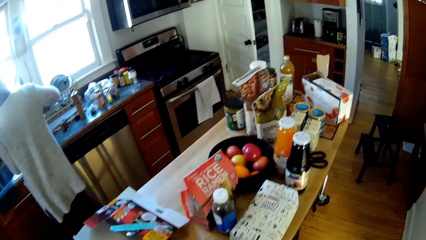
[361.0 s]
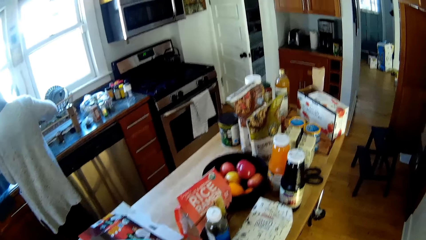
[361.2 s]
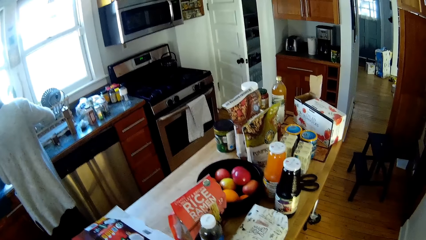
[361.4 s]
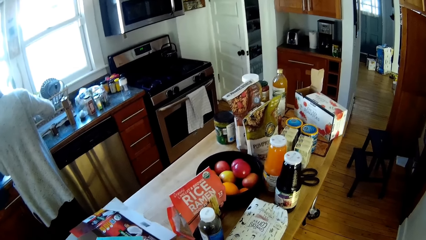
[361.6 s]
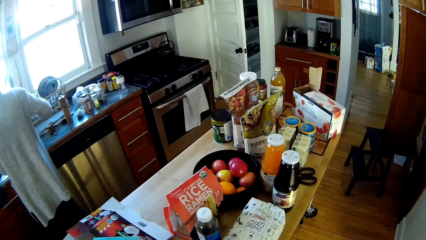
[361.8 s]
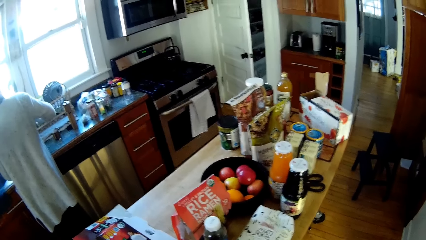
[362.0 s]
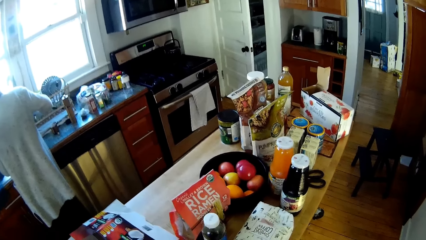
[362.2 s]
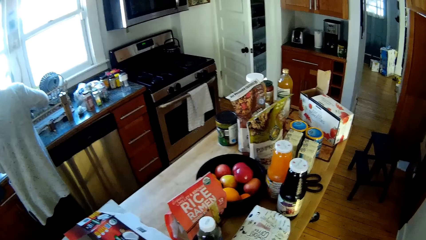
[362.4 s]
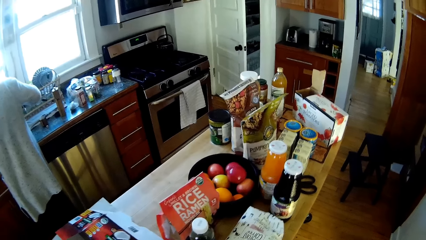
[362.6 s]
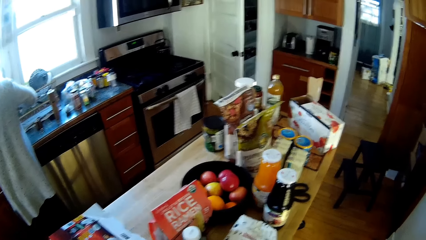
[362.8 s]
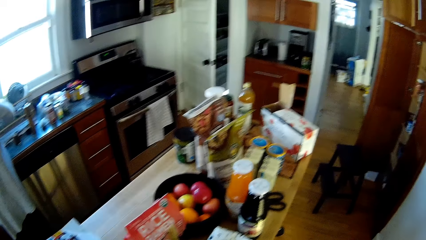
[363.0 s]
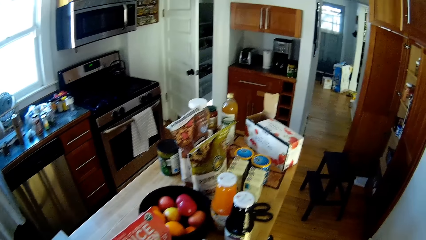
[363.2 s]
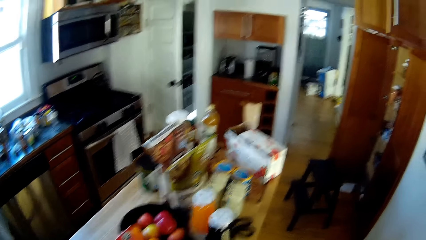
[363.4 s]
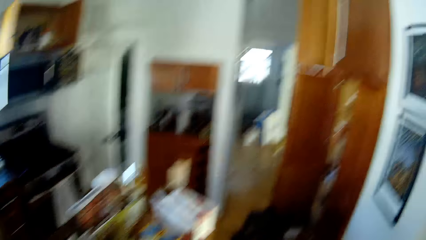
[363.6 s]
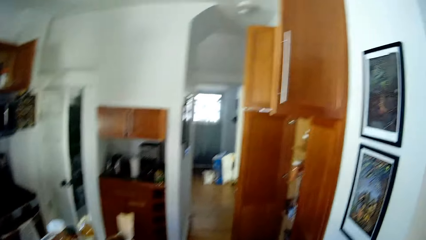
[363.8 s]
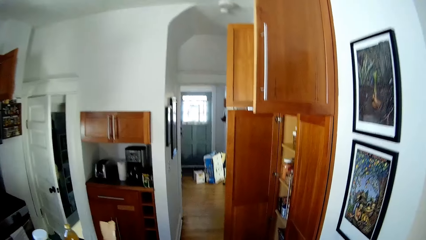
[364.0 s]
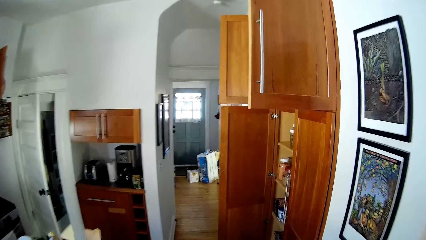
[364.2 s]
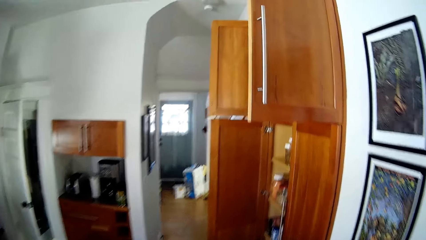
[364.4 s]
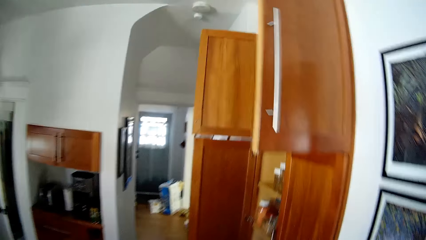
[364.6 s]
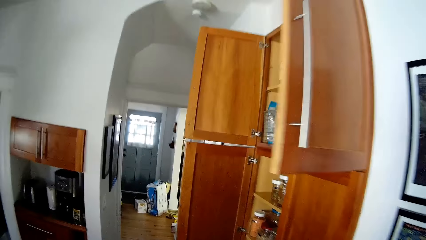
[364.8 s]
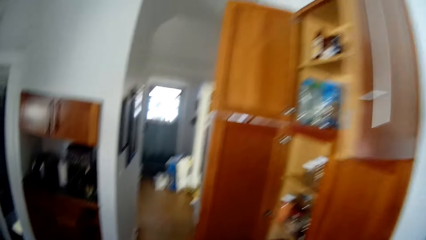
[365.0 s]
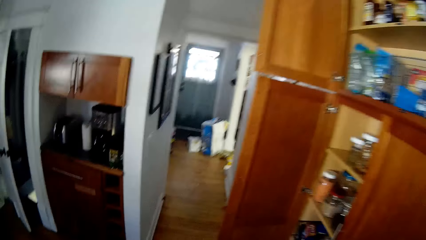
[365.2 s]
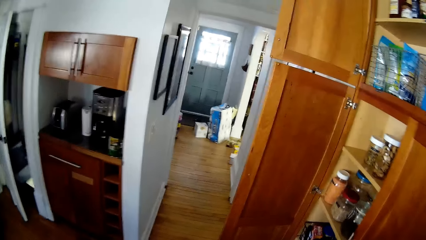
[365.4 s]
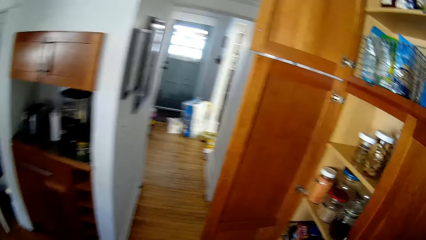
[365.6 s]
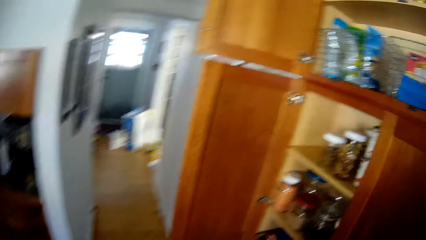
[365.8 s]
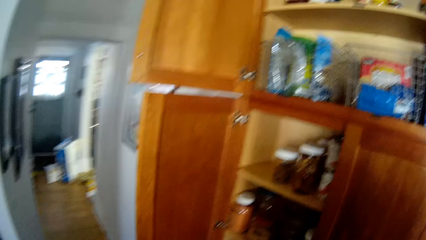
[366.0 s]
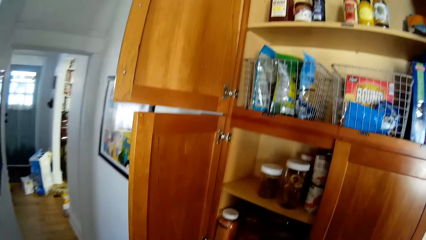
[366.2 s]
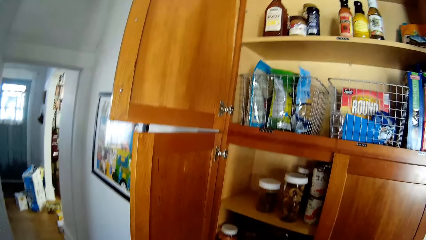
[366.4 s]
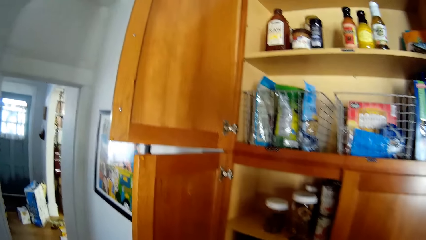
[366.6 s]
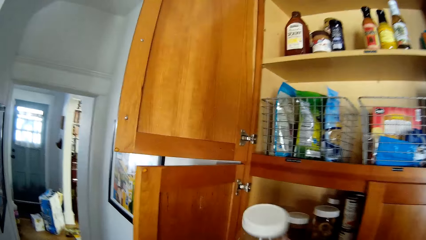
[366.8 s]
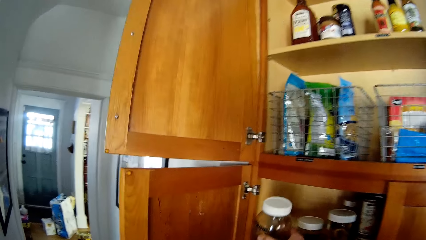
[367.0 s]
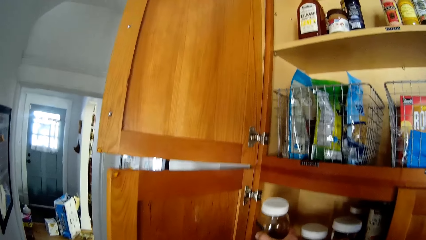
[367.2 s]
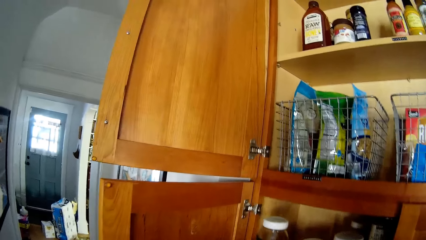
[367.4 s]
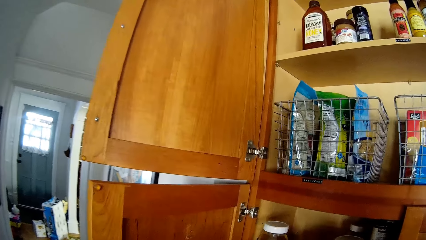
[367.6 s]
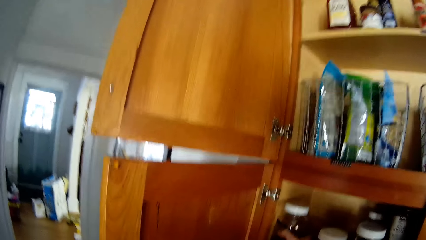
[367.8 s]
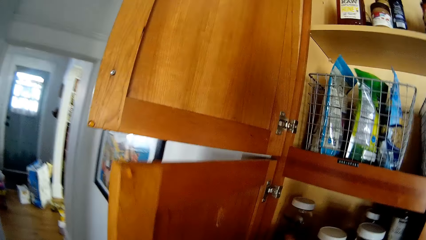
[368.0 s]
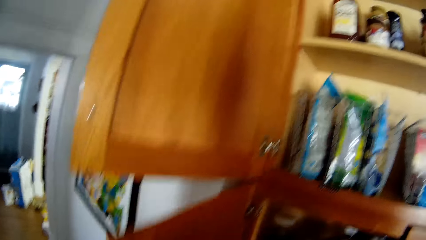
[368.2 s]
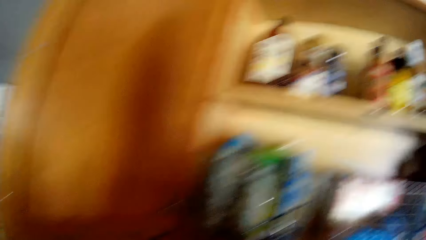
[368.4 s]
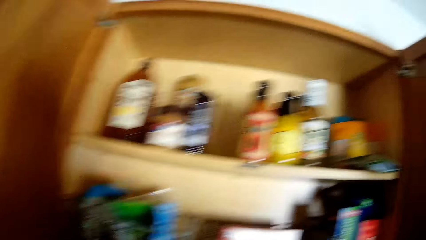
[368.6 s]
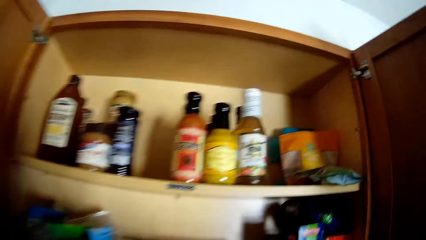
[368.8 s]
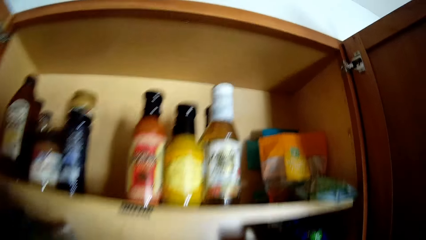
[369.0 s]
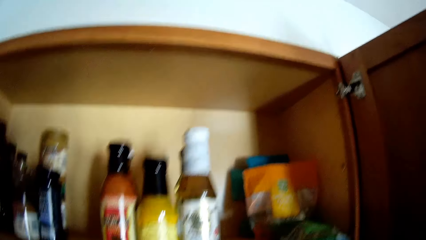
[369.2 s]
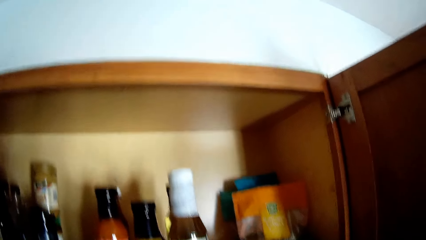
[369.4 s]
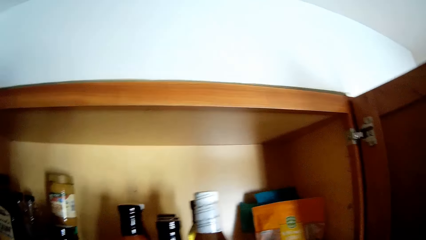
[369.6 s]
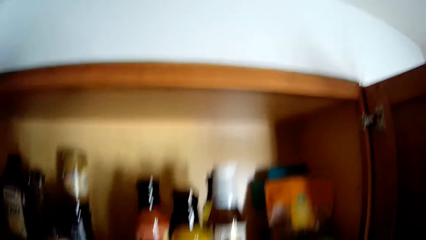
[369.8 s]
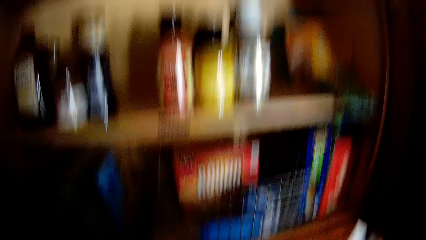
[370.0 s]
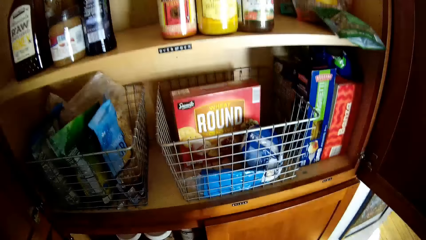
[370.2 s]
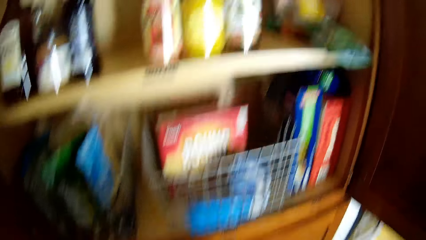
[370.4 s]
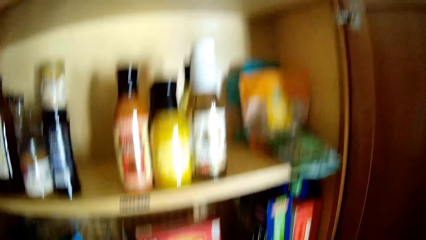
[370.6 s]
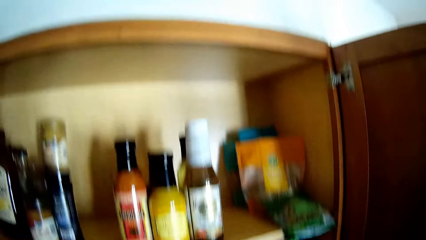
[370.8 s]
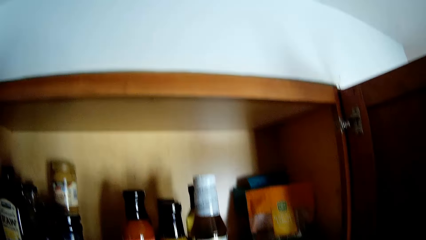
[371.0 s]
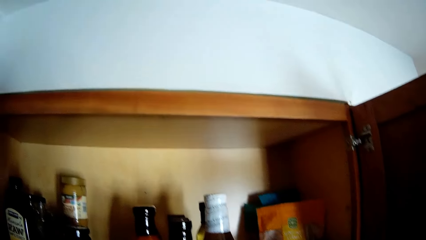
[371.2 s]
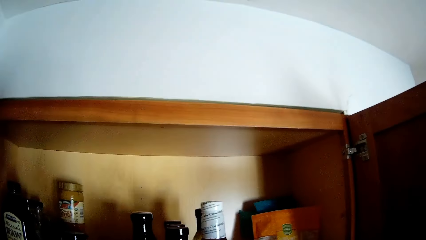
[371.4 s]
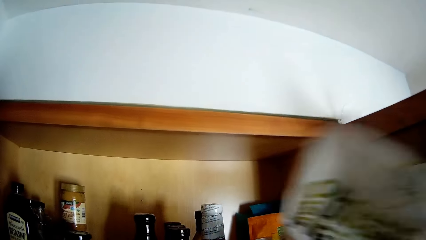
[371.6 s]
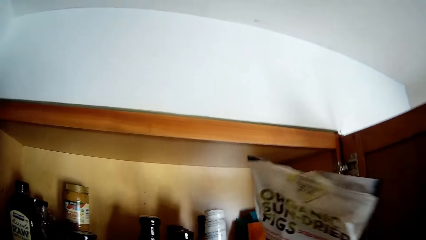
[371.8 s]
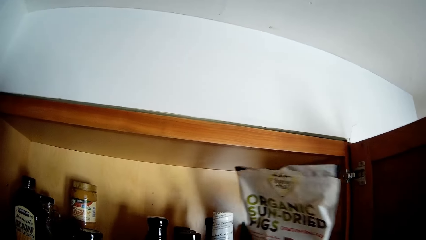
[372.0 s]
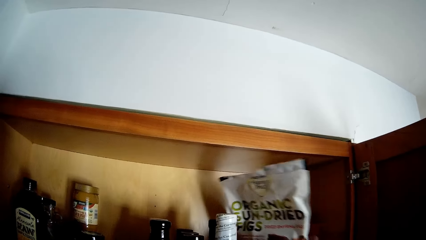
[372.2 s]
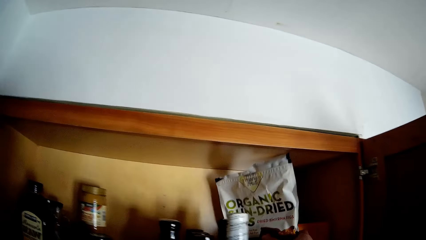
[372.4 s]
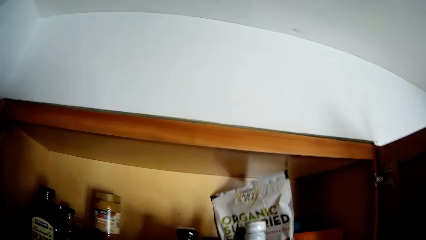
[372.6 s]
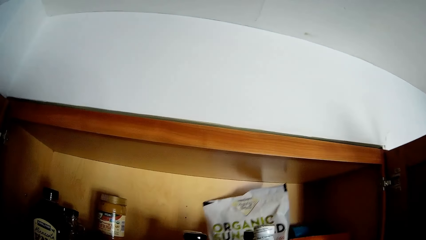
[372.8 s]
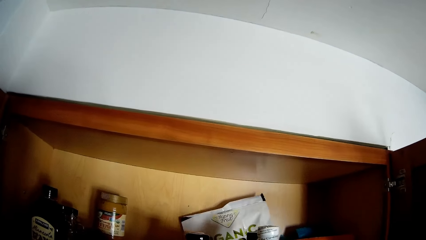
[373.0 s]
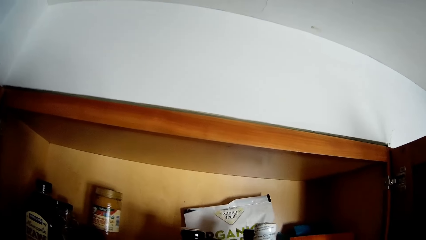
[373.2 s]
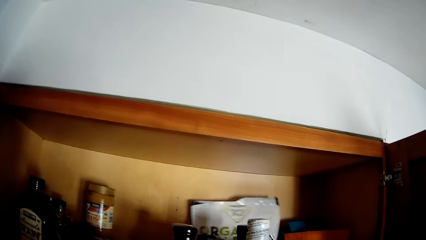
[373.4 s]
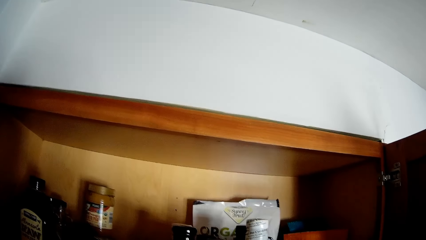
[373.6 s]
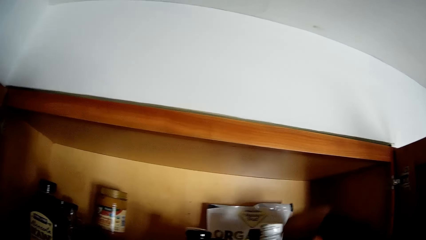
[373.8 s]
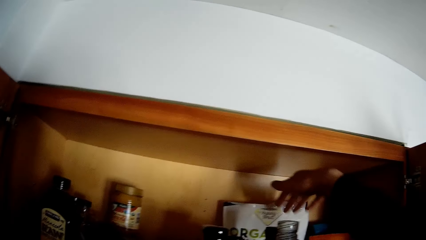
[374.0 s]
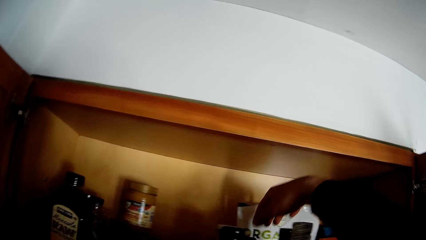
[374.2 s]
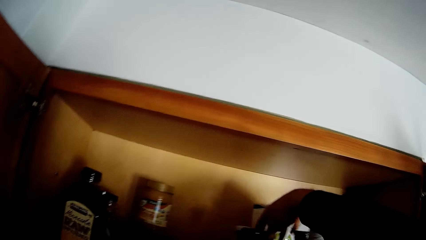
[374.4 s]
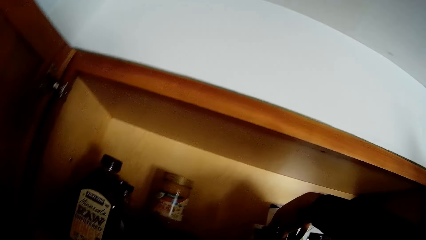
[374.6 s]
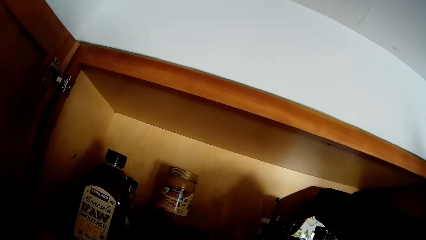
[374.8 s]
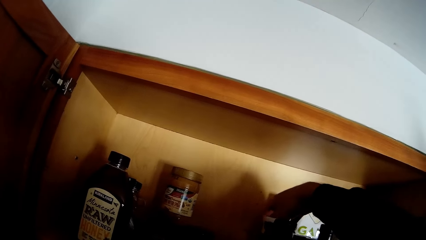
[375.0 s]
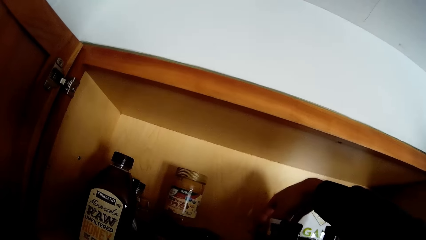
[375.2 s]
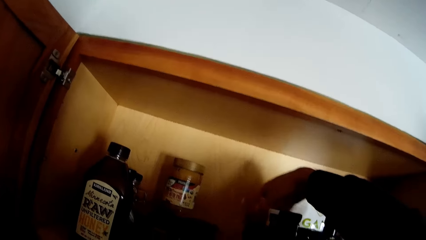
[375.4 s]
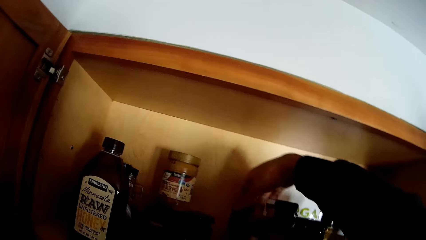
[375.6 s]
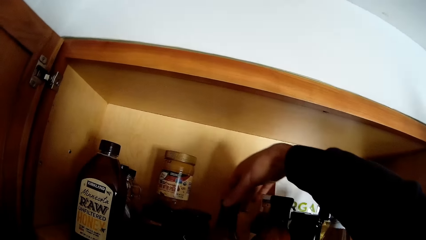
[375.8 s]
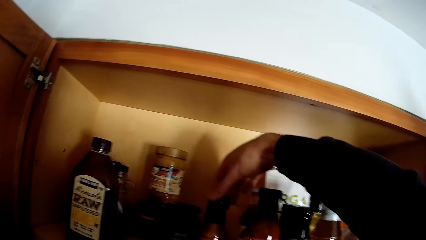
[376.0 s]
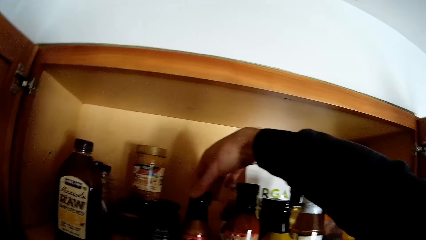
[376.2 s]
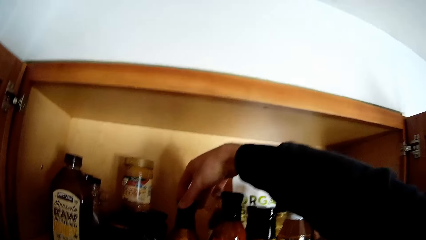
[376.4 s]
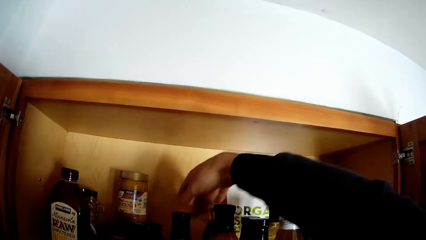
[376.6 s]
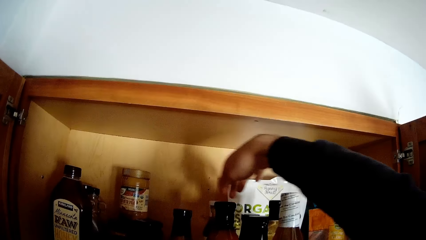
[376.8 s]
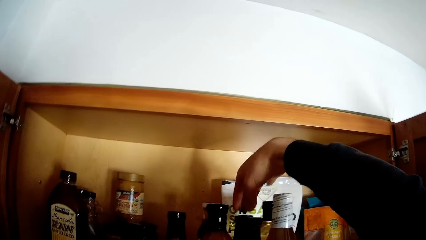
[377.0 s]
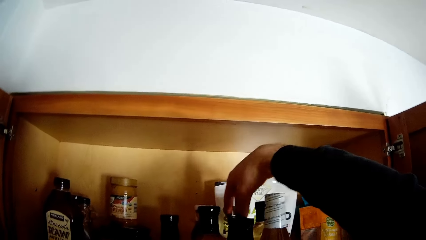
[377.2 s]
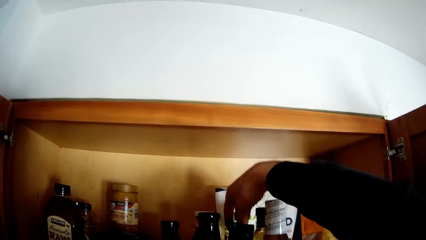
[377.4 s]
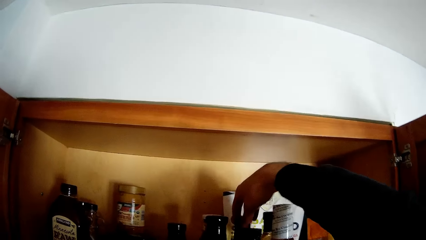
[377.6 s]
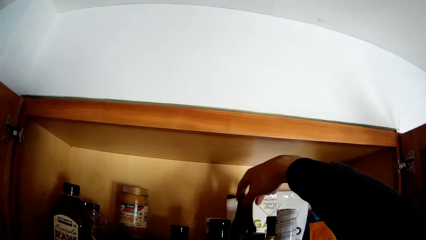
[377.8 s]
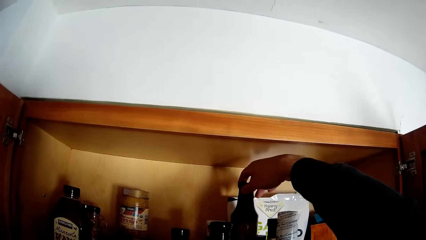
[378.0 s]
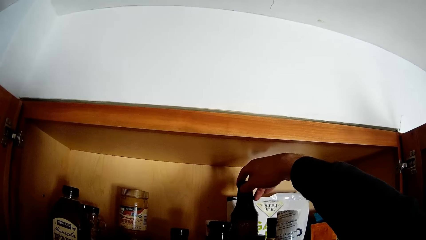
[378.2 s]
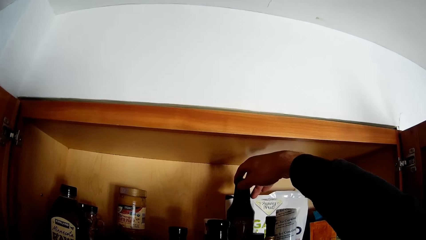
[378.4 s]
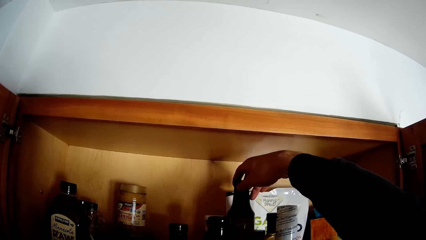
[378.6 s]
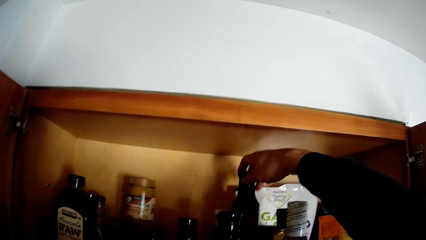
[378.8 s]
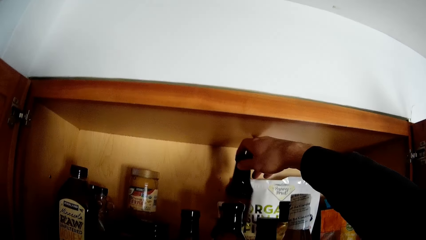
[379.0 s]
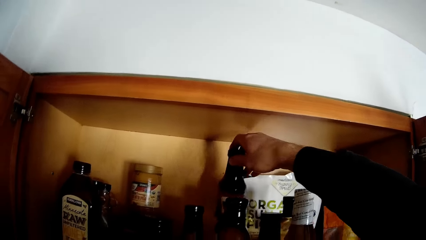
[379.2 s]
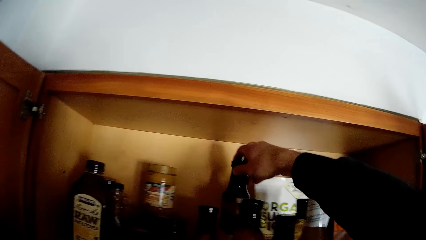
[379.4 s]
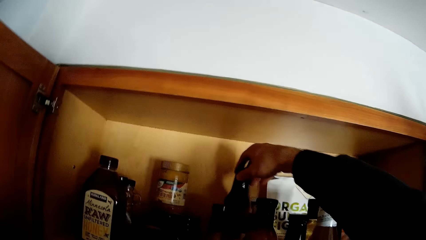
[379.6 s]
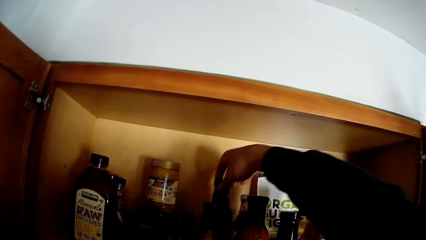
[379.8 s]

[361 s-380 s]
The camera wearer puts a bottle jar in a kitchen cabinet with his right hand. He closes the cabinet door. He puts the pack of organic figs in the kitchen cabinet with his right hand. He adjusts a bottle of sauce in the kitchen cabinet with his right hand. He moves containers inside the cabinet.
